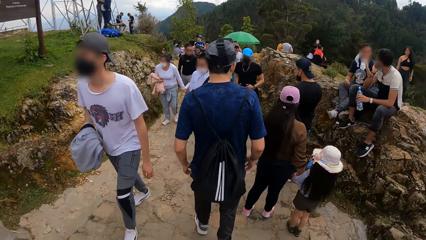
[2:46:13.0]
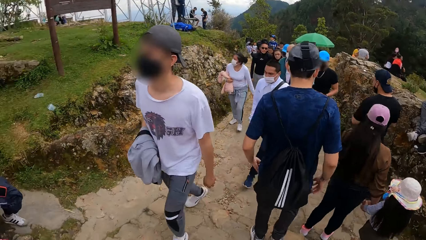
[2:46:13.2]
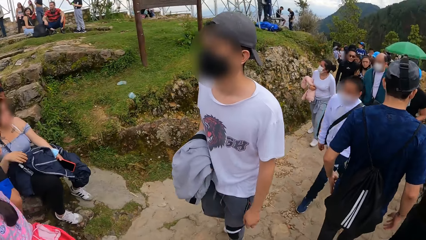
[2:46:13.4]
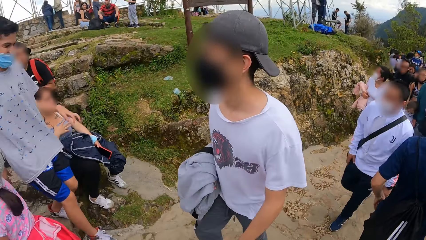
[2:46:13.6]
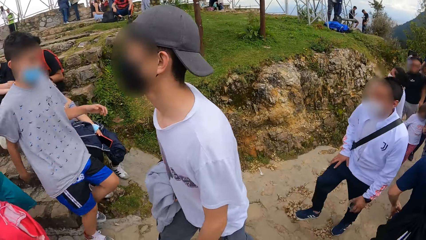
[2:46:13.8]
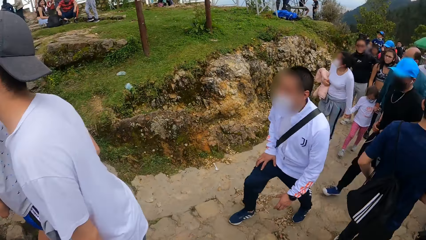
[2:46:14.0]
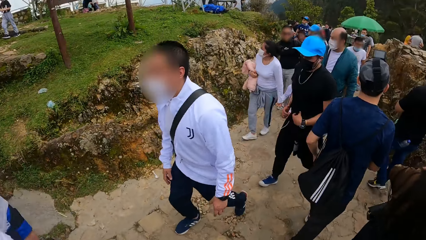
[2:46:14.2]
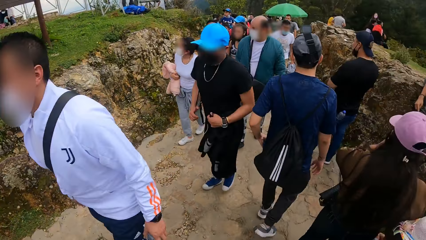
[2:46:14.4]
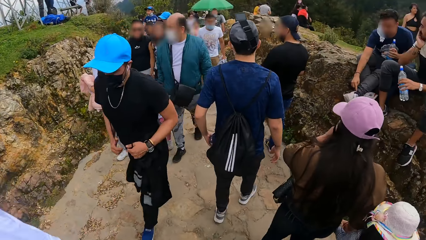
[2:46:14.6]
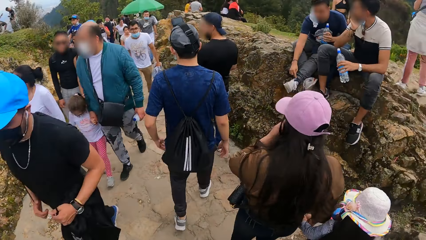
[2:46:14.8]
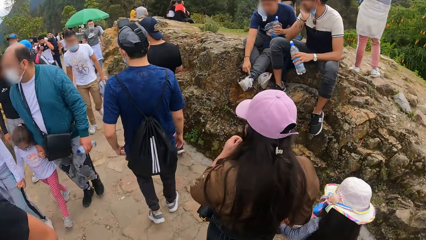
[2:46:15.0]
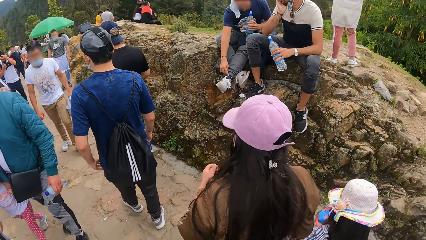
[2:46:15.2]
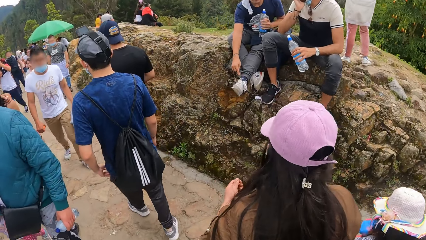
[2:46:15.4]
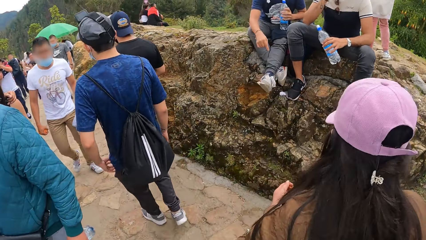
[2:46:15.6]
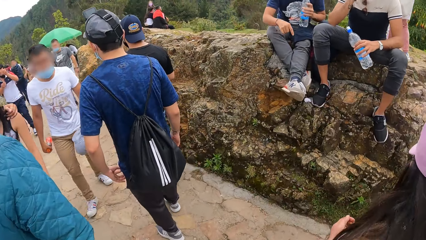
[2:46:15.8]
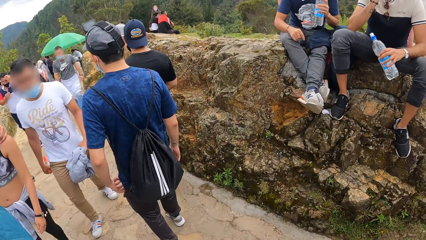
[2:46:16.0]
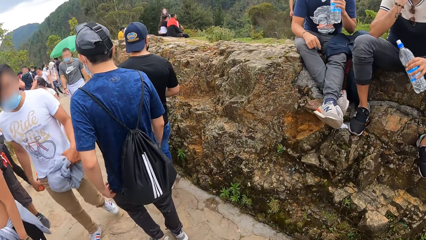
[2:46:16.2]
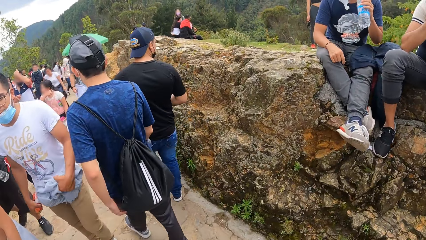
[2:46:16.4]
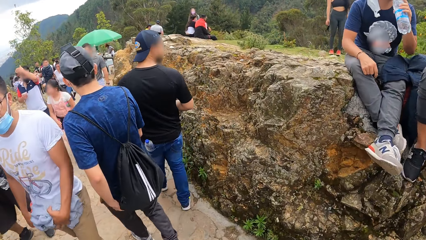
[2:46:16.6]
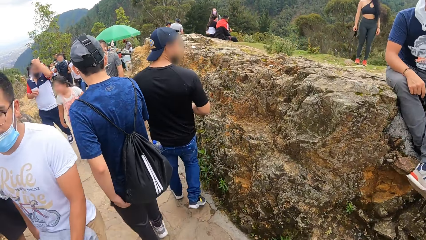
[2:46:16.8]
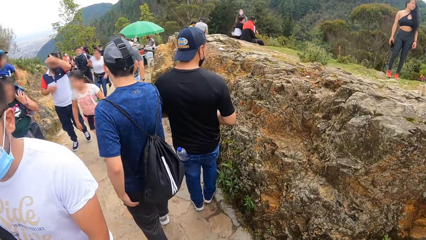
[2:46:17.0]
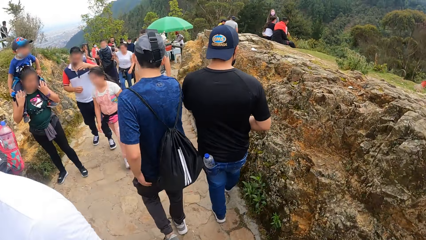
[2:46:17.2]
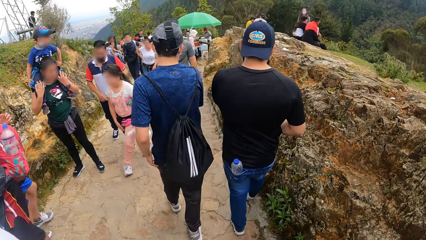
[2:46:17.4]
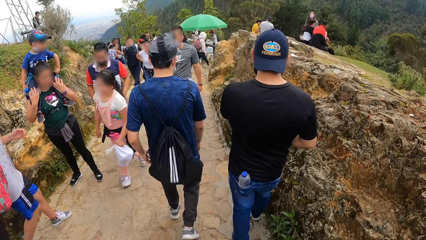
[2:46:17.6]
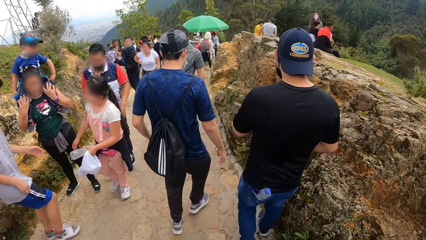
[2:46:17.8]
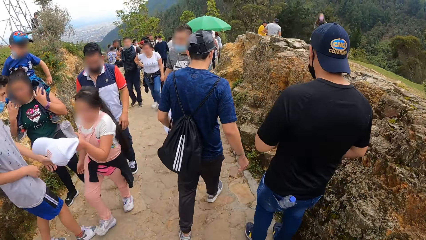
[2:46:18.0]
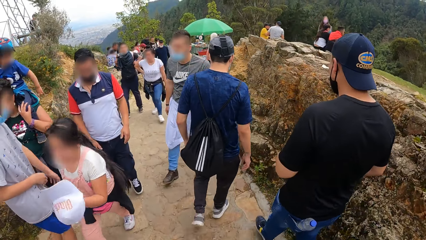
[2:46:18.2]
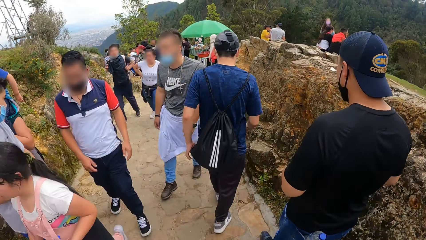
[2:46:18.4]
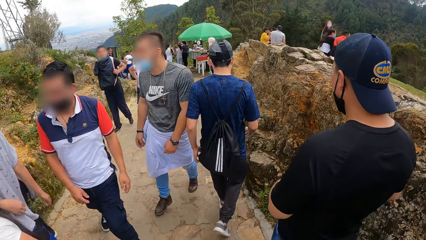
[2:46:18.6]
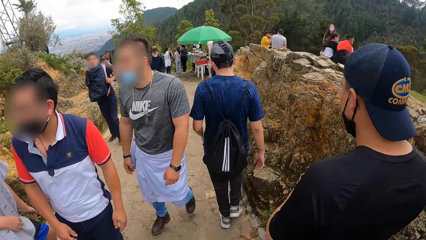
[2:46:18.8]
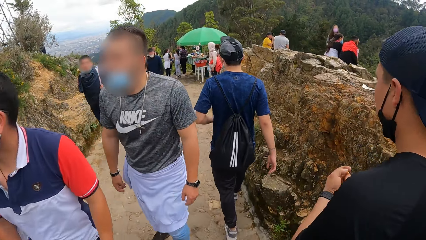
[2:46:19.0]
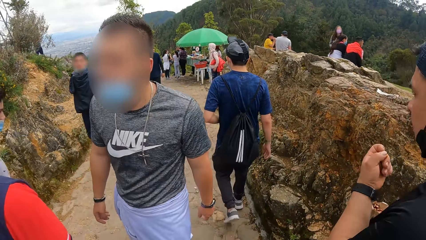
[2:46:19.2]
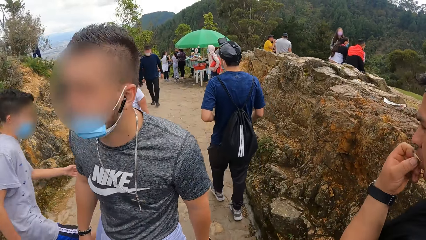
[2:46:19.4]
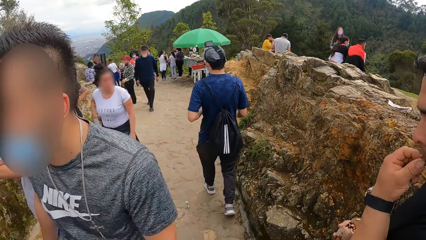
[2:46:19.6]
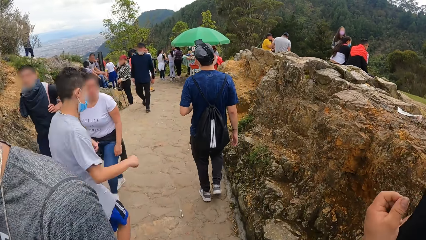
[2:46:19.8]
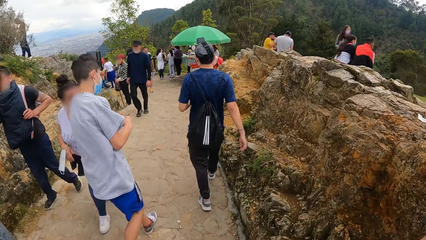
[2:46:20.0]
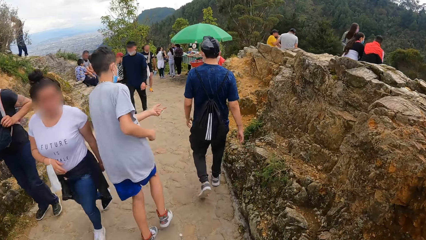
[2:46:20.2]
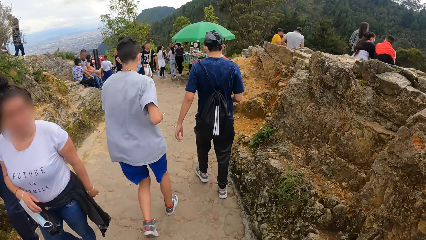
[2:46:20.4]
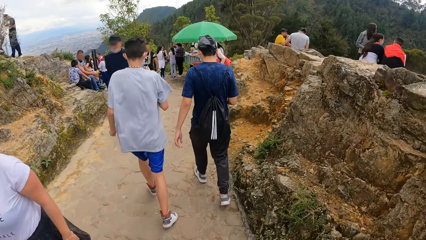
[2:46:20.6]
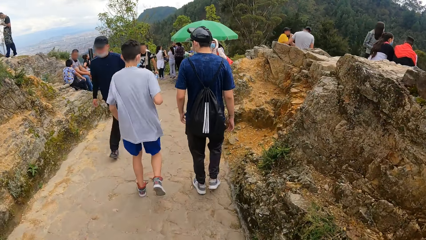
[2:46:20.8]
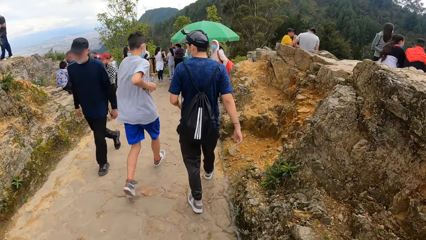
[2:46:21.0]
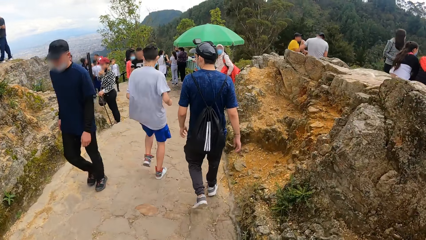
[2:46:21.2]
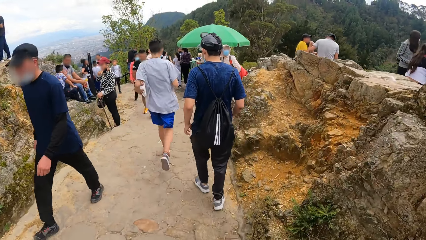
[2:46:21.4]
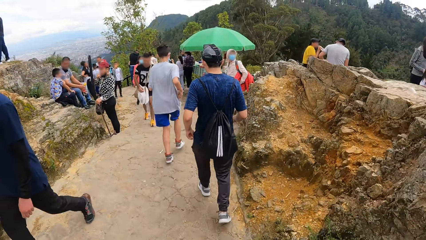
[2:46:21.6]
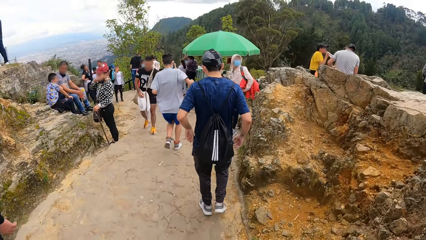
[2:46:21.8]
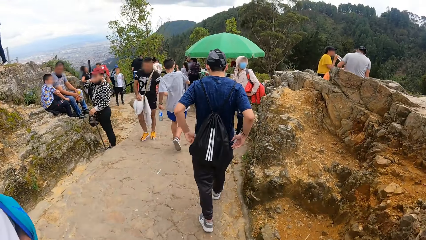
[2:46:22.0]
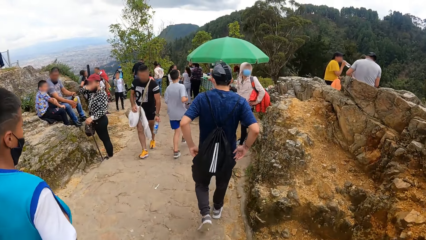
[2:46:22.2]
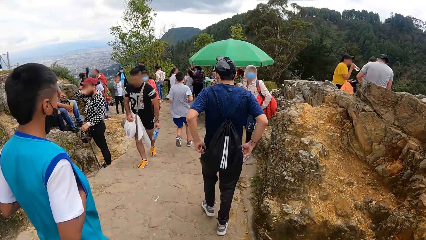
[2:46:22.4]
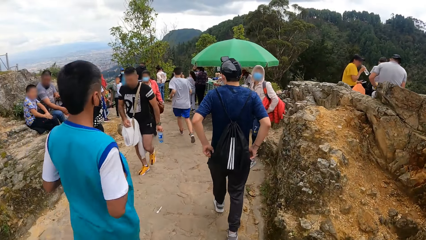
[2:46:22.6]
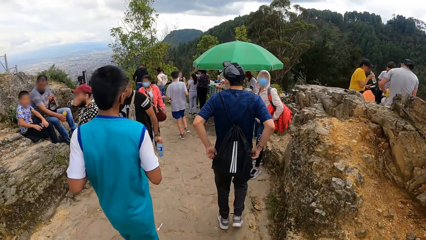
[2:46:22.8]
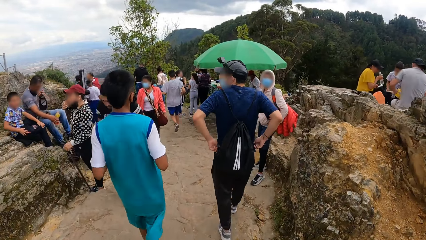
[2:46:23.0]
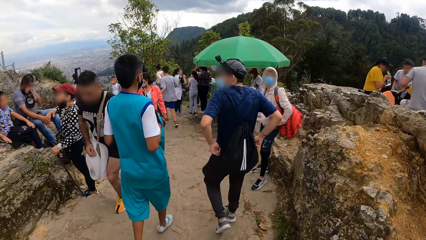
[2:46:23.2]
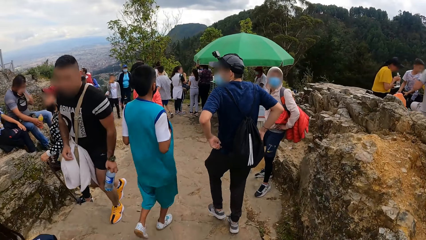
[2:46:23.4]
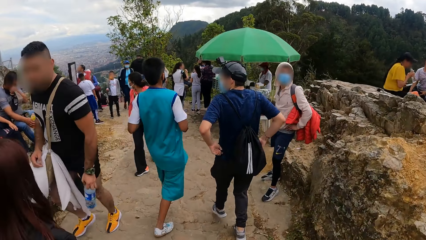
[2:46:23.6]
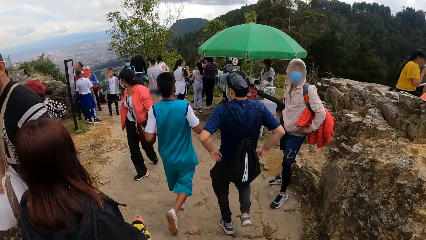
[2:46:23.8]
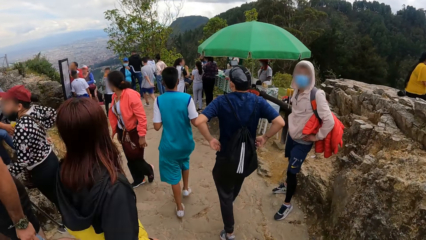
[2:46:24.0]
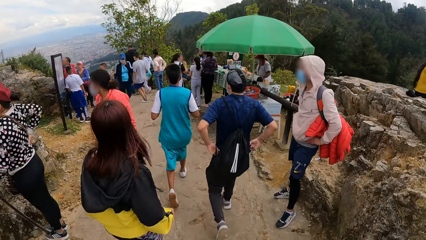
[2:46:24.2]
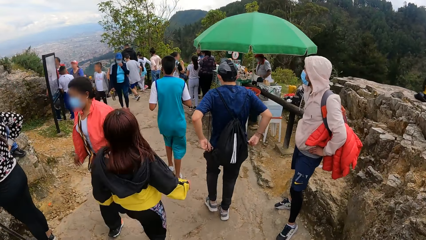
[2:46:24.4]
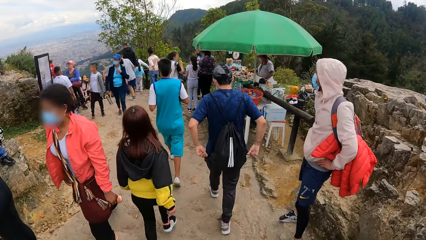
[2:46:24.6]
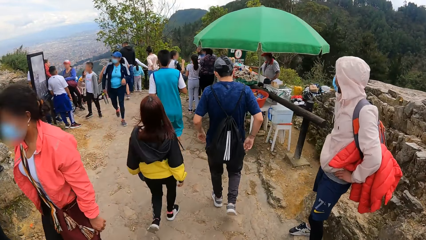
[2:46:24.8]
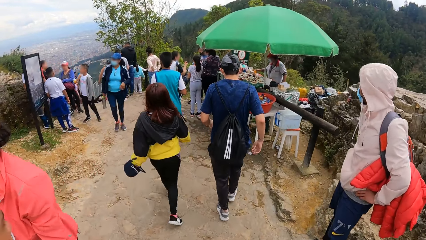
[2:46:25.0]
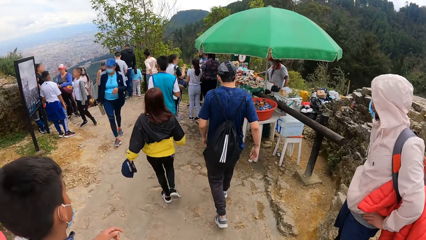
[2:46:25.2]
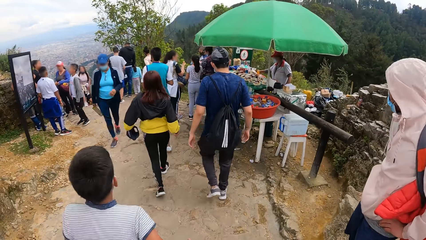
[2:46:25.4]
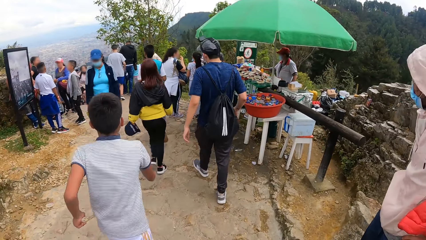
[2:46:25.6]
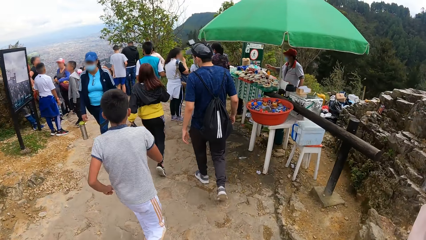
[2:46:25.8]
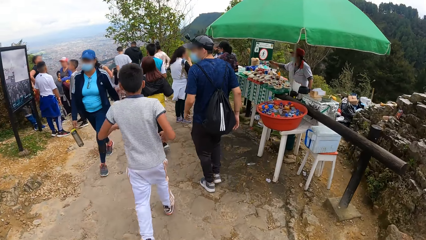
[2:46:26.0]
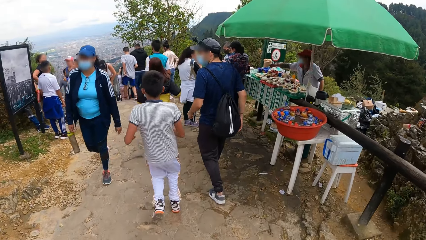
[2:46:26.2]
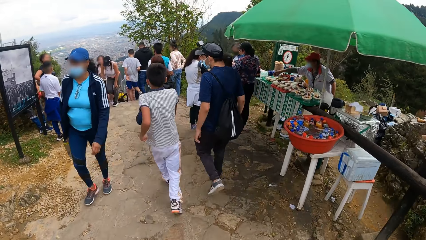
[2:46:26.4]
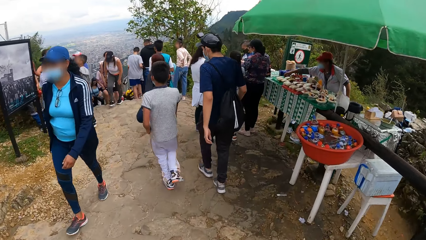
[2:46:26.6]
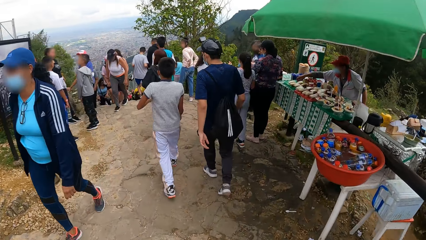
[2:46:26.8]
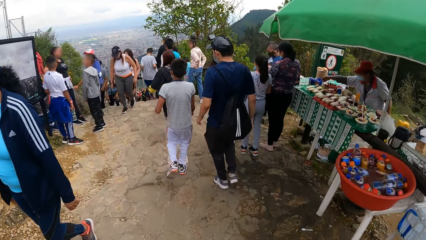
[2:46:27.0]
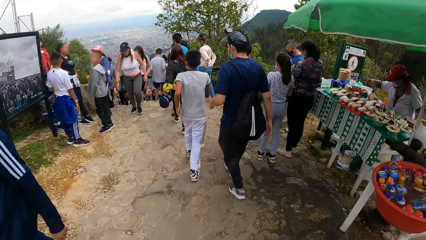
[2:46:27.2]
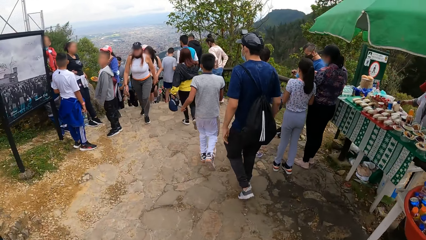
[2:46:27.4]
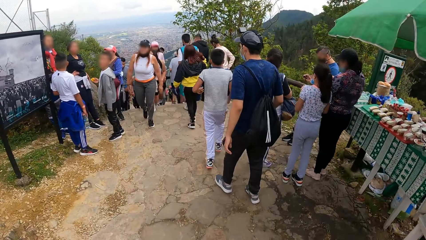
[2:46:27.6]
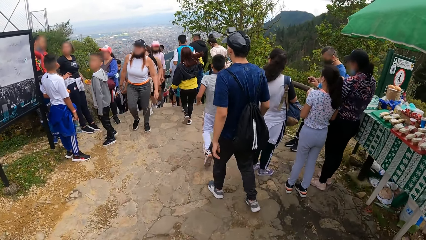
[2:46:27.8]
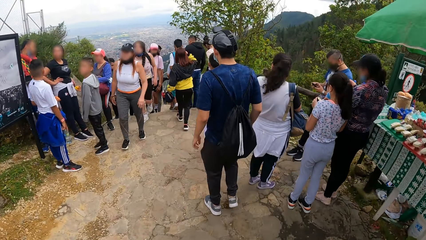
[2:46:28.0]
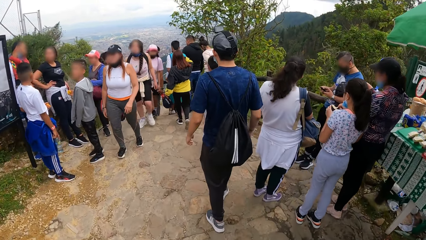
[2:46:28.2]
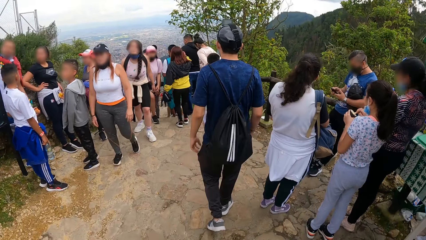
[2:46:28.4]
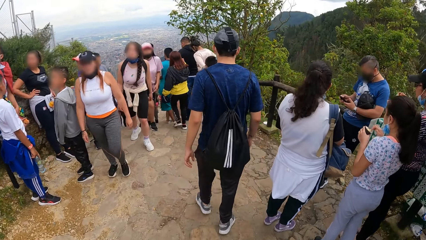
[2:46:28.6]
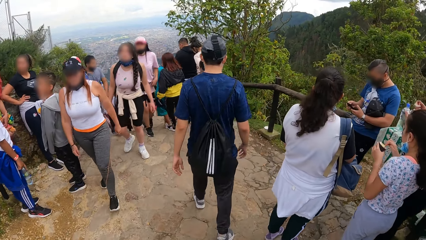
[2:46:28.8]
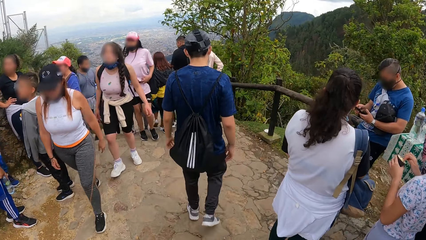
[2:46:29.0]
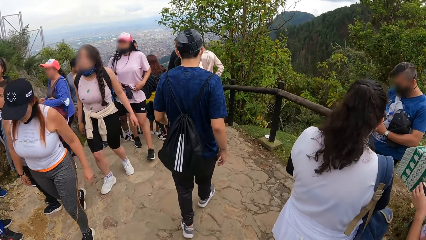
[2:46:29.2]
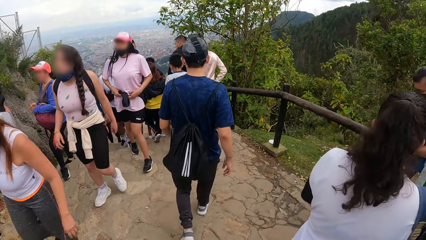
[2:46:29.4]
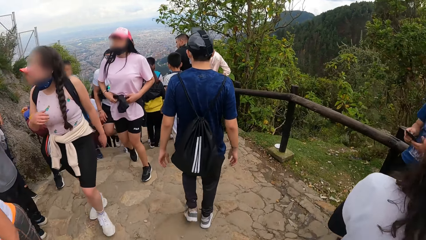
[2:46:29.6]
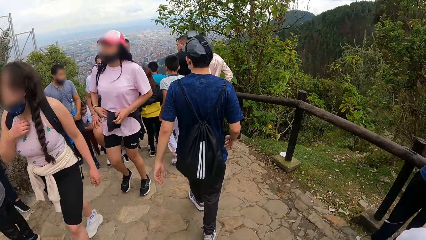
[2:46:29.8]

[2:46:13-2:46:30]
The camera wearer looks around a park. They walk on a sidewalk. A man adjusts his trousers with both hands. The man walks on the sidewalk.
